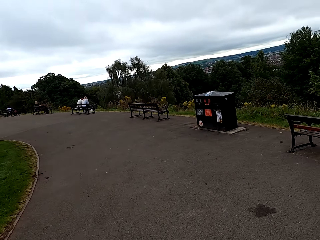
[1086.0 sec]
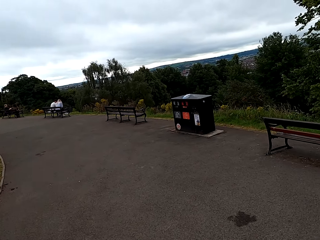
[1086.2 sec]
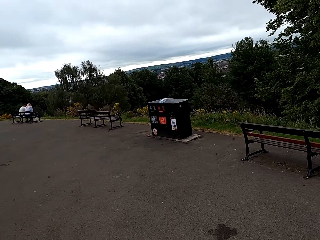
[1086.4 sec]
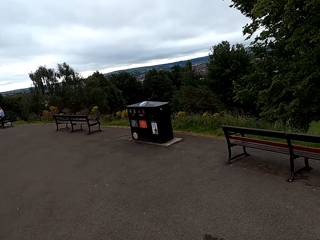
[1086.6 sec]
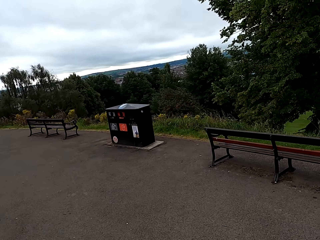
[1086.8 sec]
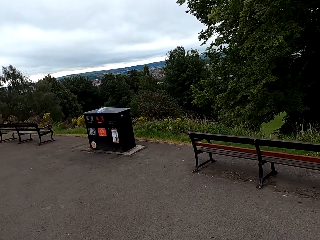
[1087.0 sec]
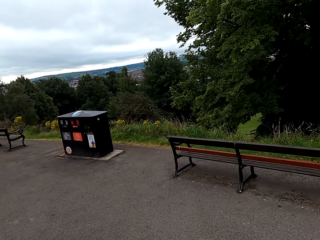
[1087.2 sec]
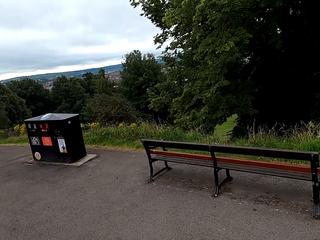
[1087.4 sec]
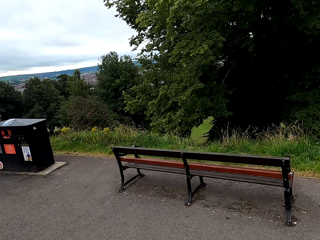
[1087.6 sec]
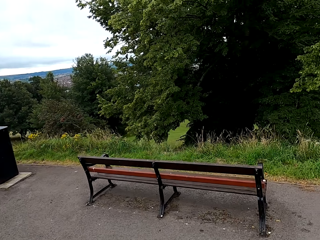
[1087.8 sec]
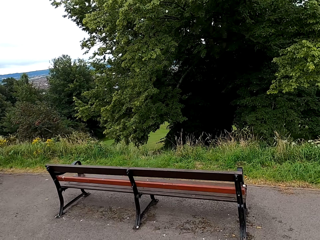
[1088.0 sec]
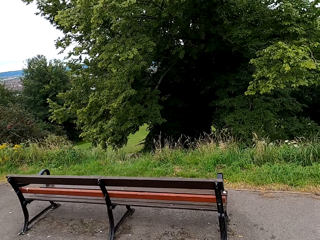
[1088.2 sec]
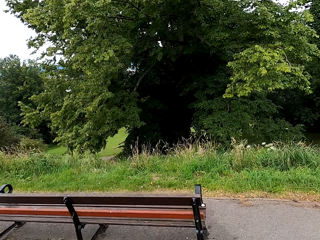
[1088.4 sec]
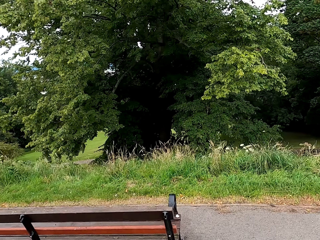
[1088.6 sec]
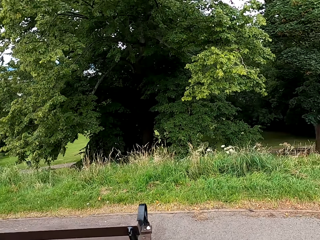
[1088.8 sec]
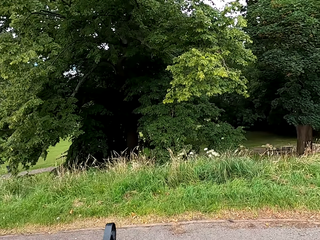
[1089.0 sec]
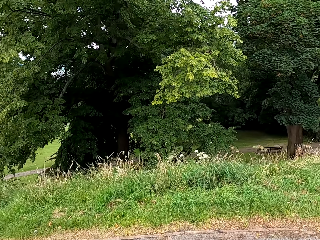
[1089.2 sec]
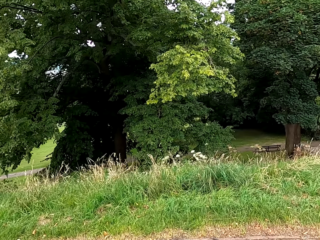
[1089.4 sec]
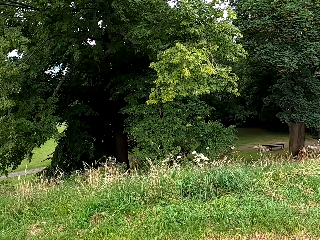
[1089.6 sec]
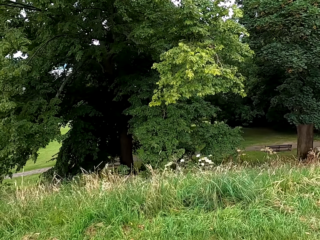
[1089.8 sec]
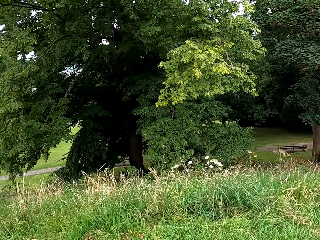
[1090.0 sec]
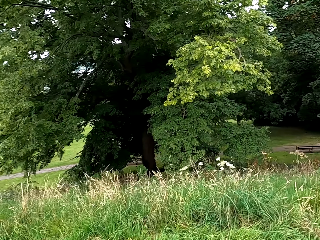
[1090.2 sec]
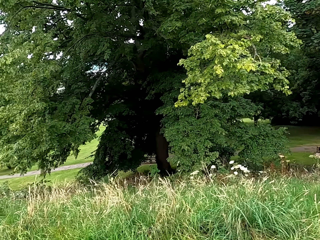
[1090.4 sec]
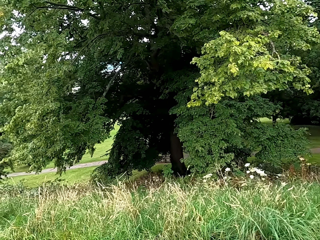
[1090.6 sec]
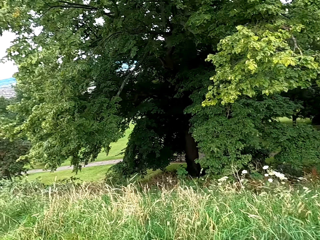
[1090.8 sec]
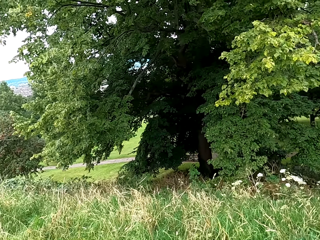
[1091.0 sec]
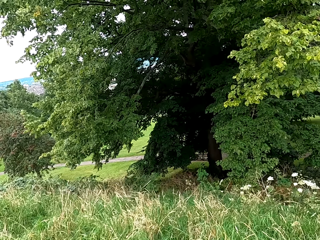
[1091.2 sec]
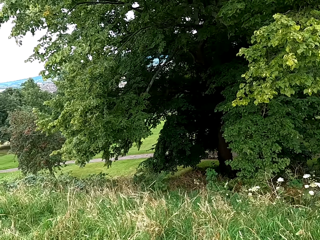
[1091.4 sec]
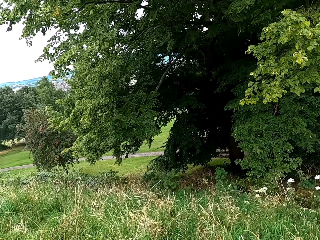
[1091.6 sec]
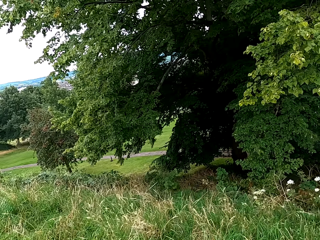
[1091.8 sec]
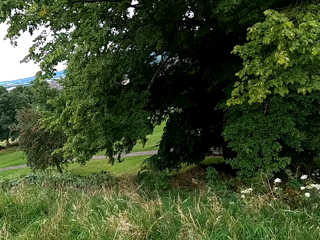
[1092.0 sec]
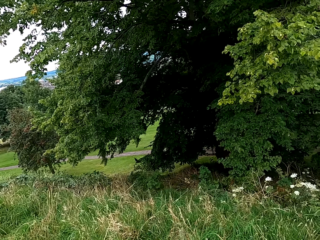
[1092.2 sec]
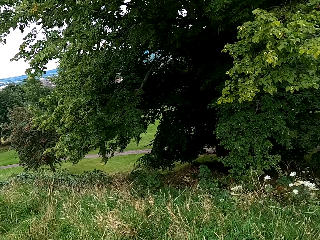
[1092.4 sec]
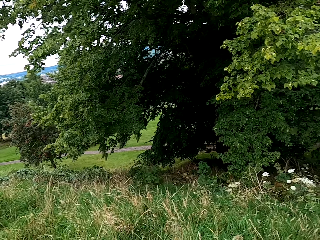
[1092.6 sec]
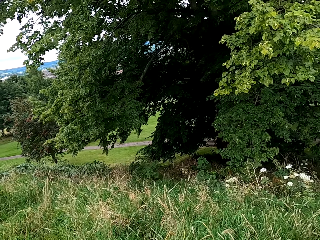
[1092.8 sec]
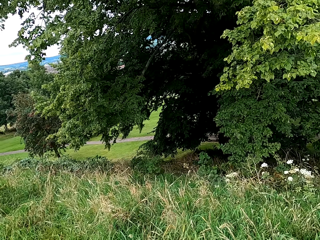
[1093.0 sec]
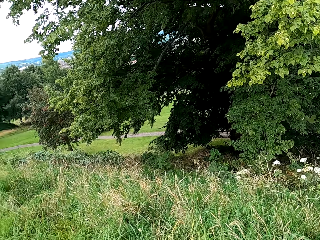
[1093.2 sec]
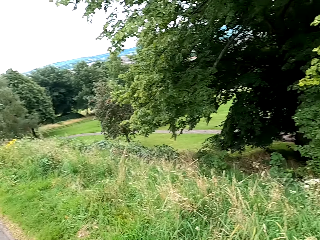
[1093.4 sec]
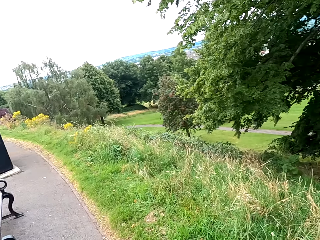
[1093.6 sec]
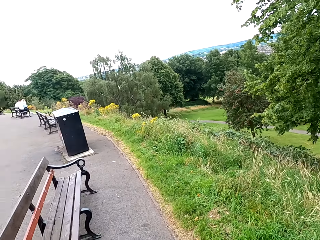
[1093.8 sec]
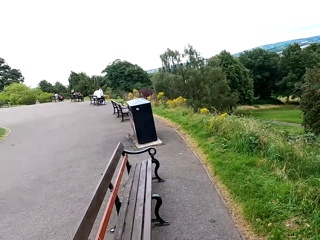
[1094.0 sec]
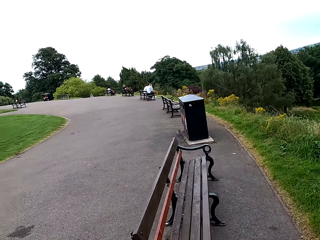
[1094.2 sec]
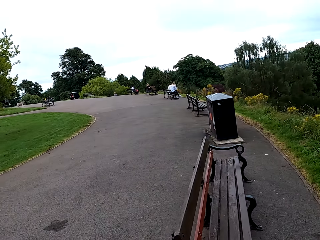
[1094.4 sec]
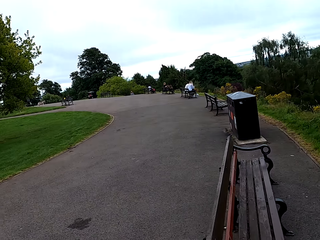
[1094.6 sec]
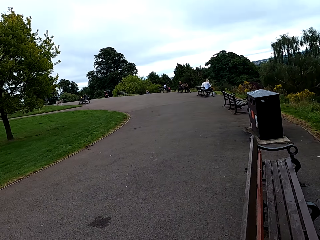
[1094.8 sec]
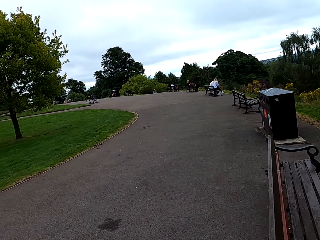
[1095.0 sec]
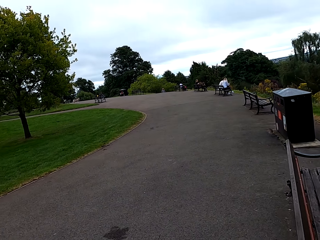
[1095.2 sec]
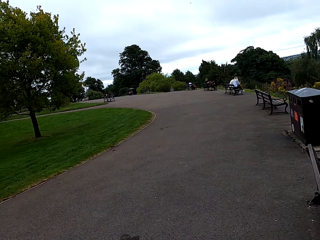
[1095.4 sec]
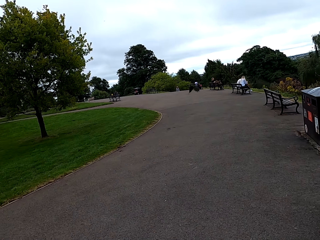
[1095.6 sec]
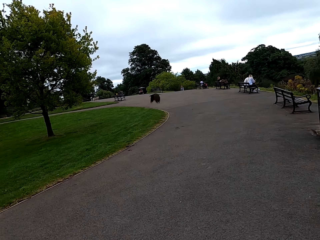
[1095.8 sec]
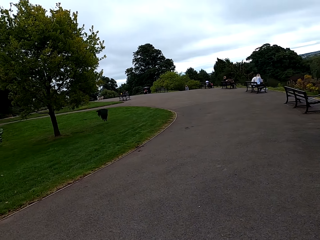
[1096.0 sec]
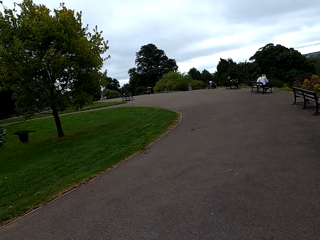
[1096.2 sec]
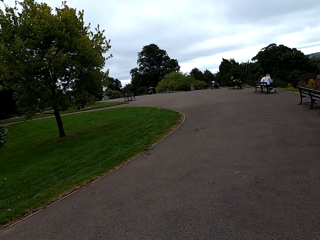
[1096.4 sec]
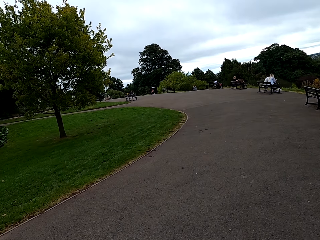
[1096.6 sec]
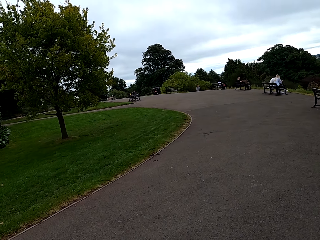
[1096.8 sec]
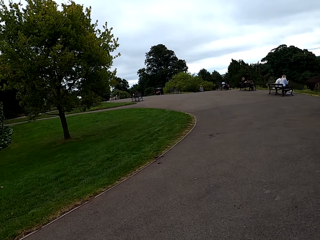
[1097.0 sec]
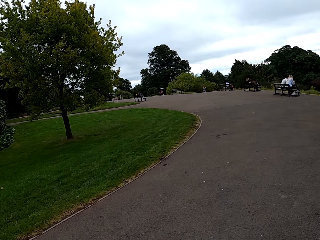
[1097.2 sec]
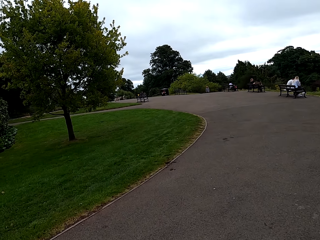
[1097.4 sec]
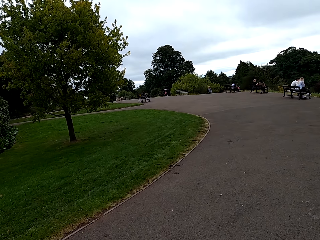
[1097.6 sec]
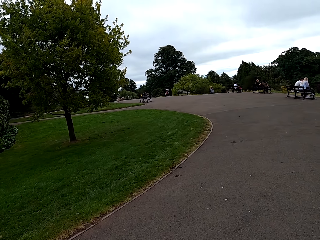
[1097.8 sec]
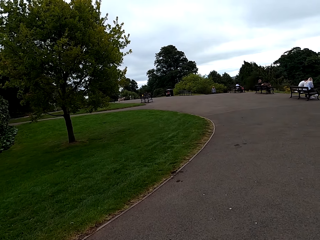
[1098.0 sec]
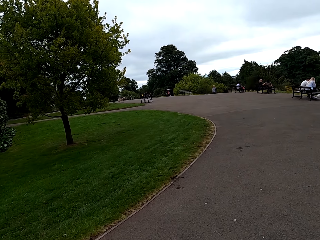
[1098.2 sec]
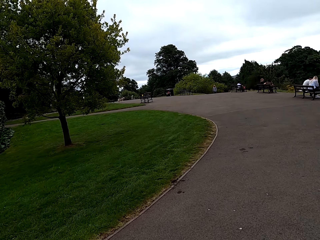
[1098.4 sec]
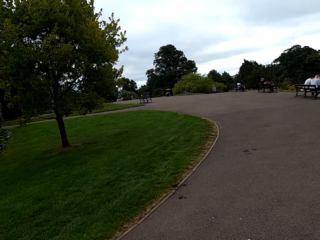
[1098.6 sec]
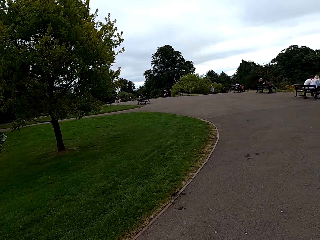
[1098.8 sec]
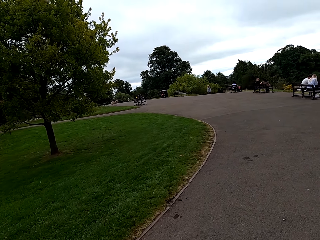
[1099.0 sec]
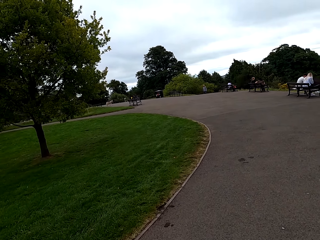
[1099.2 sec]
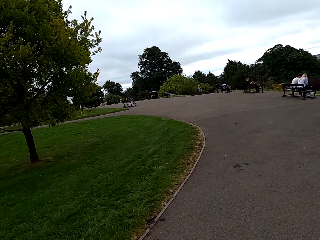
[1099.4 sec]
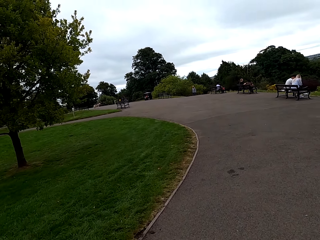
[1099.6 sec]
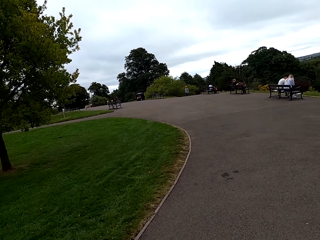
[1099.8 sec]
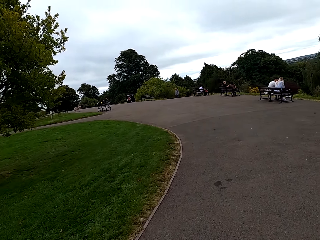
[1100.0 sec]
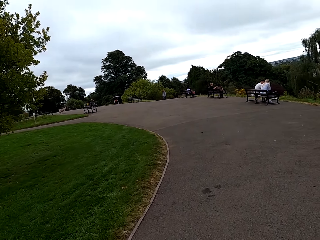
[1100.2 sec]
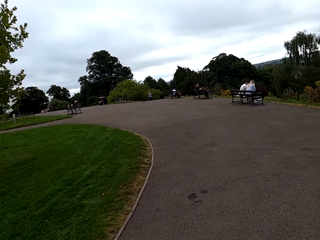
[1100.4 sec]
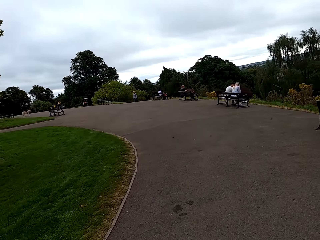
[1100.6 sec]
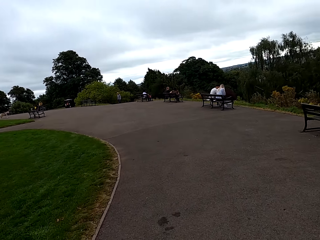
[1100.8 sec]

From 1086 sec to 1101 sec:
The camera wearer turns right. They look around. They walk around the street.

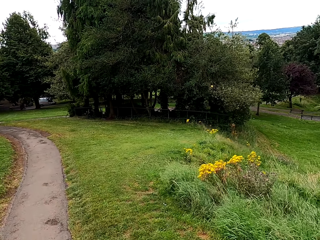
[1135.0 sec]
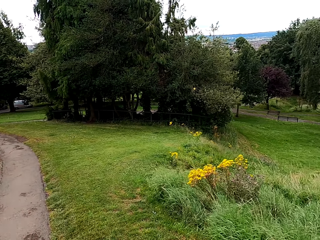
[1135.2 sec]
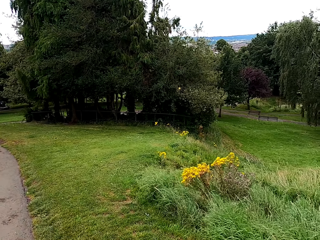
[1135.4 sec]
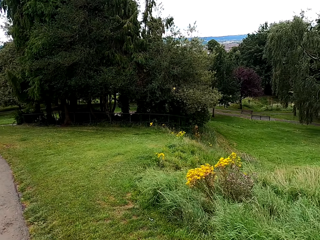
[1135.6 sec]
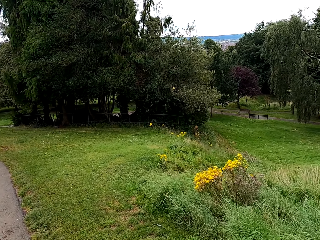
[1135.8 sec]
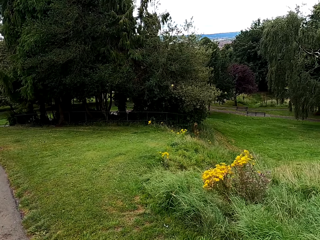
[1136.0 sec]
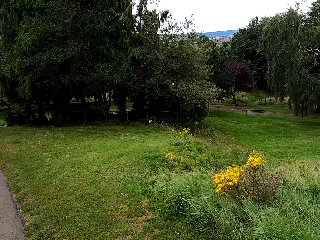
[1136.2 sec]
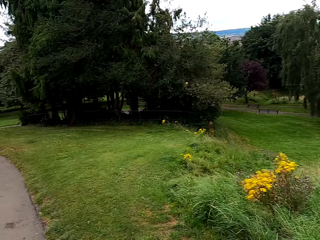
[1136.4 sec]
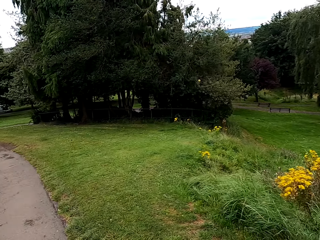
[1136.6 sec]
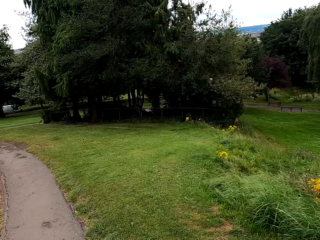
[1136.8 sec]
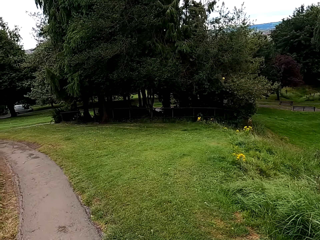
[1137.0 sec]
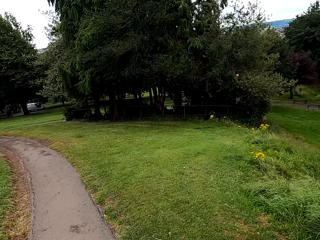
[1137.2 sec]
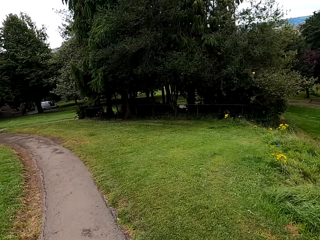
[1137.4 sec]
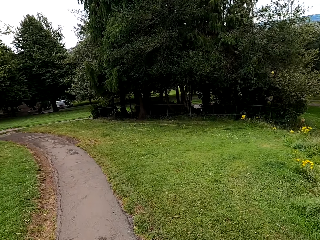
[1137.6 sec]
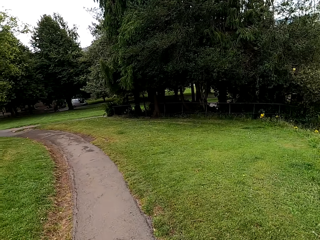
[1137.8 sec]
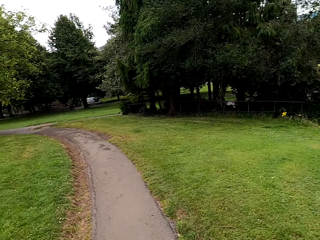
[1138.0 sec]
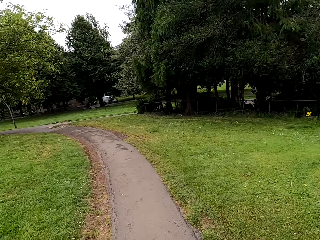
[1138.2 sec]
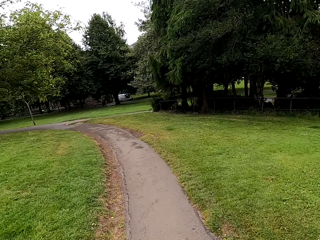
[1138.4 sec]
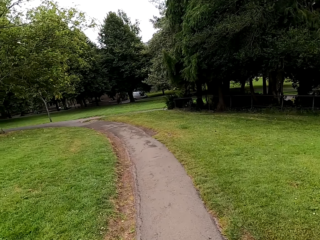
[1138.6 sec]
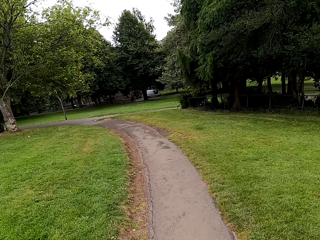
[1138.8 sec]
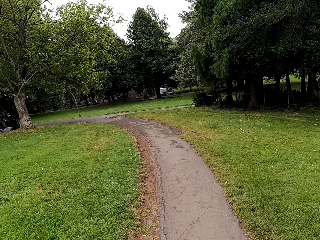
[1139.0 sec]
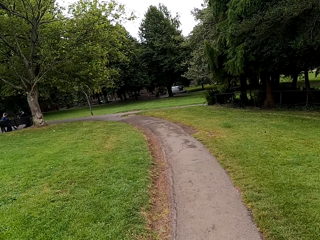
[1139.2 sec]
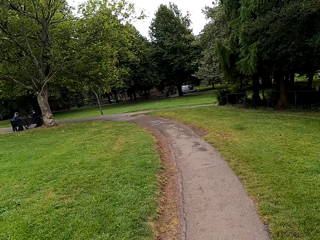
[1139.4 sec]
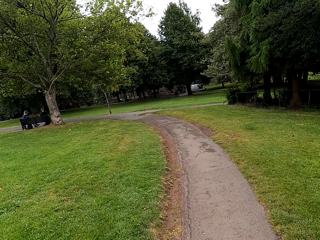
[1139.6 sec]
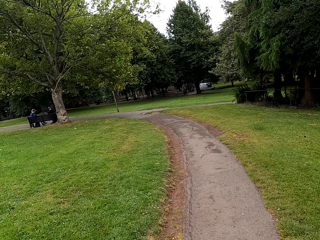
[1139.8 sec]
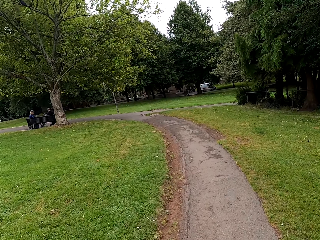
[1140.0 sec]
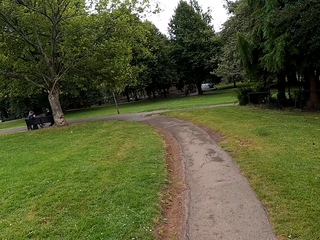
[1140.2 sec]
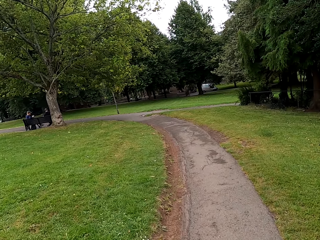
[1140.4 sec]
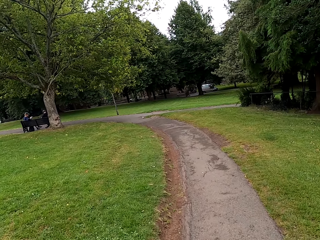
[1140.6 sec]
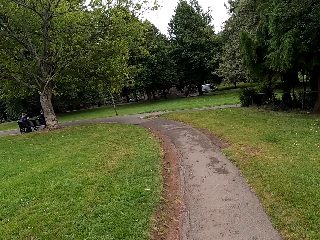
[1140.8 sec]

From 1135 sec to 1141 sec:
The camera wearer looks around.
